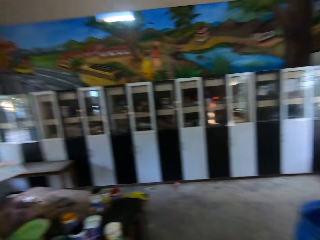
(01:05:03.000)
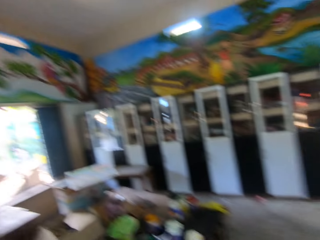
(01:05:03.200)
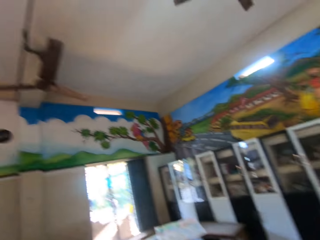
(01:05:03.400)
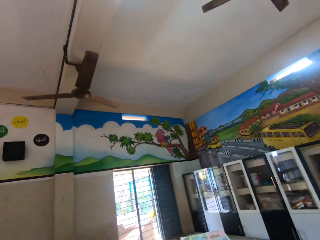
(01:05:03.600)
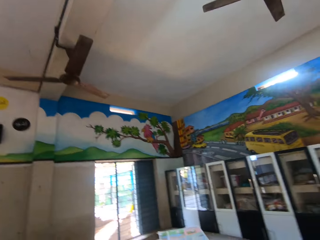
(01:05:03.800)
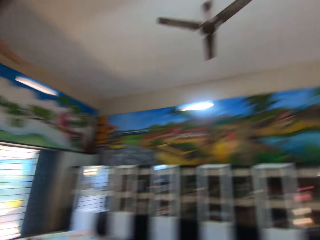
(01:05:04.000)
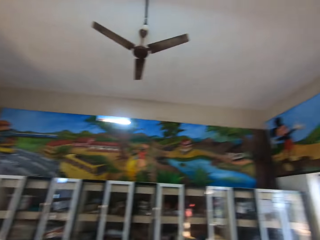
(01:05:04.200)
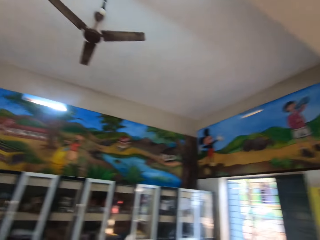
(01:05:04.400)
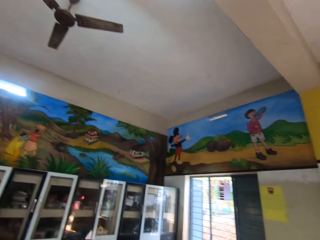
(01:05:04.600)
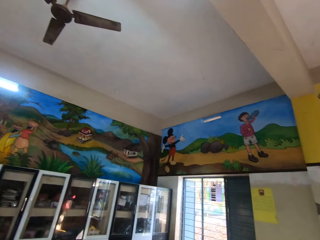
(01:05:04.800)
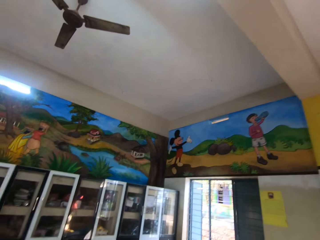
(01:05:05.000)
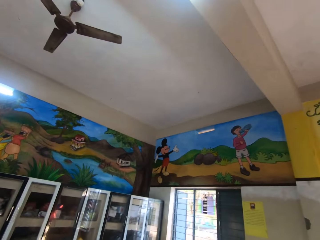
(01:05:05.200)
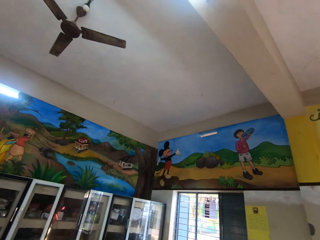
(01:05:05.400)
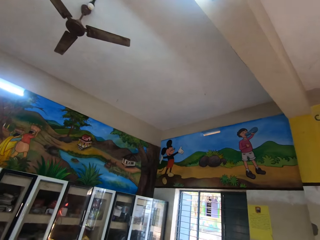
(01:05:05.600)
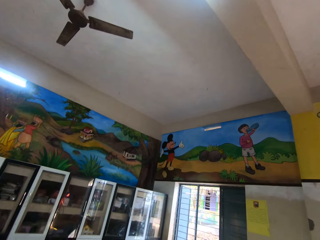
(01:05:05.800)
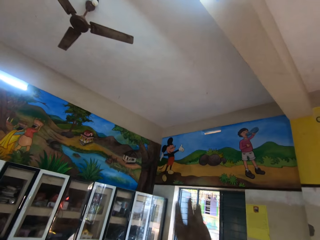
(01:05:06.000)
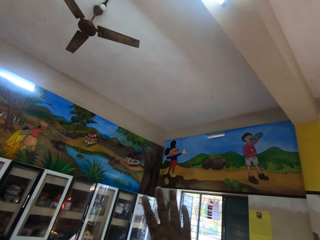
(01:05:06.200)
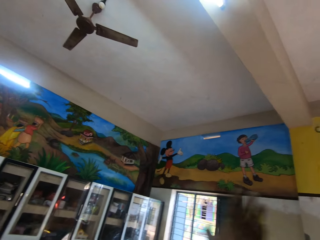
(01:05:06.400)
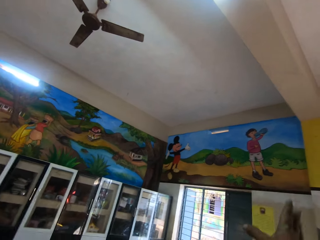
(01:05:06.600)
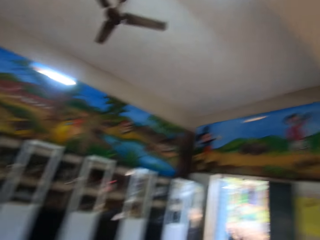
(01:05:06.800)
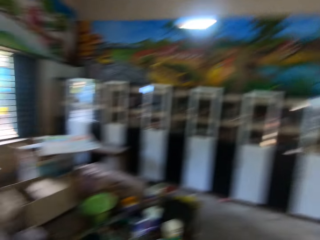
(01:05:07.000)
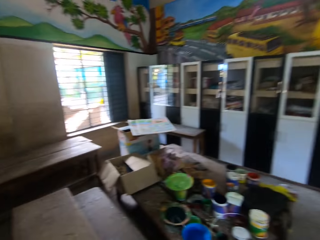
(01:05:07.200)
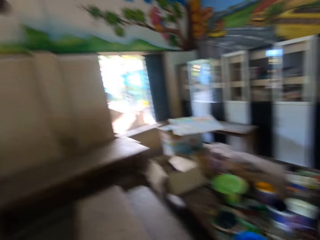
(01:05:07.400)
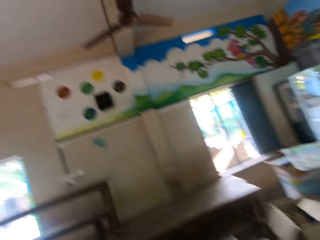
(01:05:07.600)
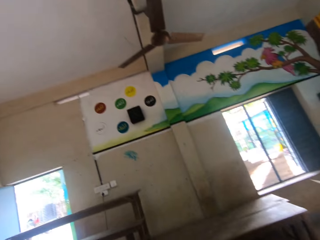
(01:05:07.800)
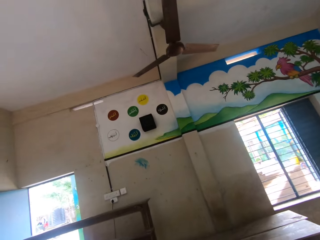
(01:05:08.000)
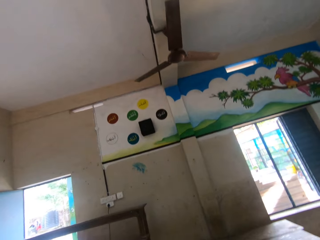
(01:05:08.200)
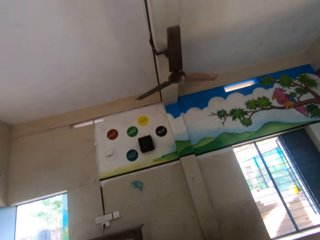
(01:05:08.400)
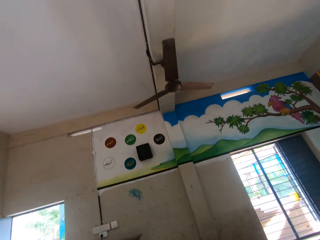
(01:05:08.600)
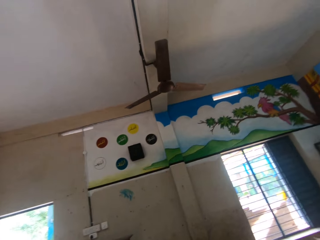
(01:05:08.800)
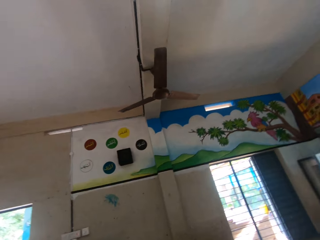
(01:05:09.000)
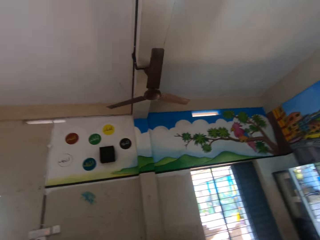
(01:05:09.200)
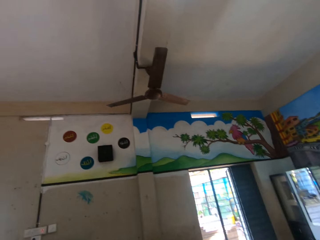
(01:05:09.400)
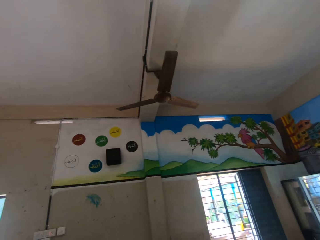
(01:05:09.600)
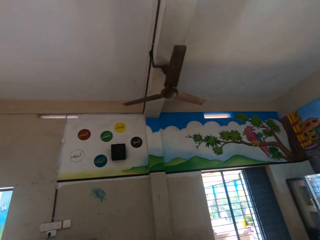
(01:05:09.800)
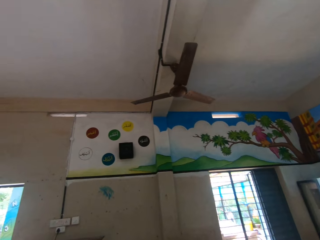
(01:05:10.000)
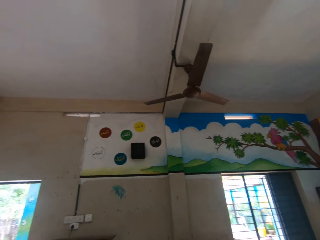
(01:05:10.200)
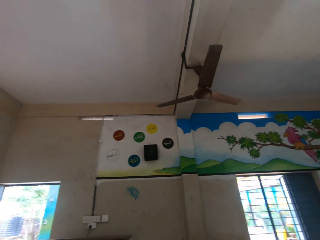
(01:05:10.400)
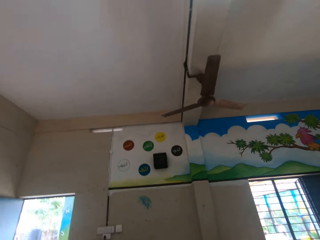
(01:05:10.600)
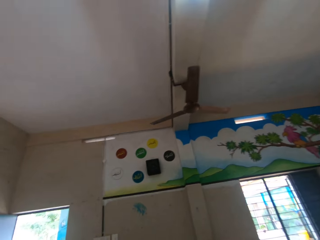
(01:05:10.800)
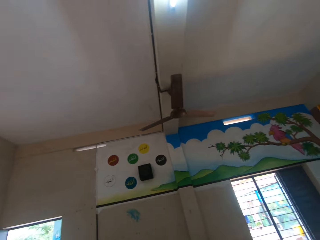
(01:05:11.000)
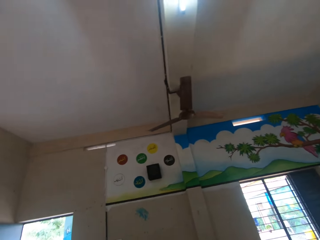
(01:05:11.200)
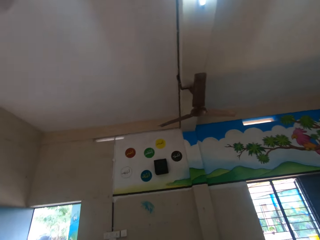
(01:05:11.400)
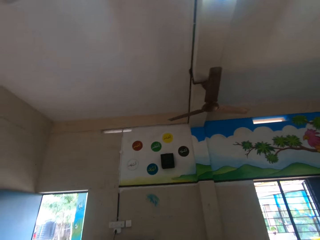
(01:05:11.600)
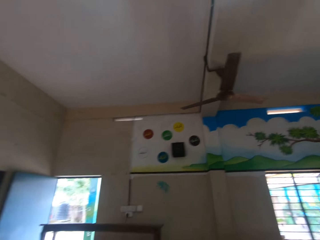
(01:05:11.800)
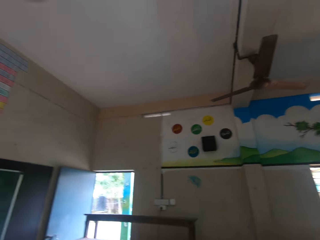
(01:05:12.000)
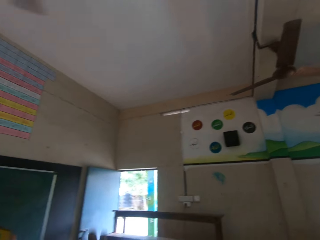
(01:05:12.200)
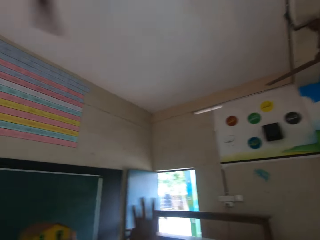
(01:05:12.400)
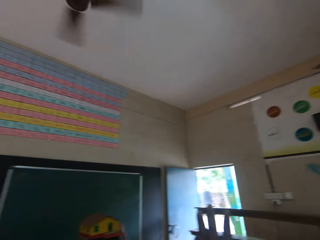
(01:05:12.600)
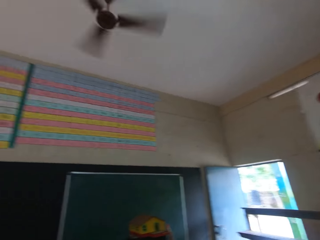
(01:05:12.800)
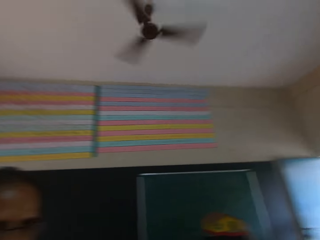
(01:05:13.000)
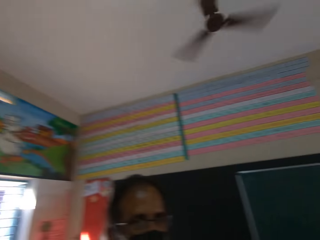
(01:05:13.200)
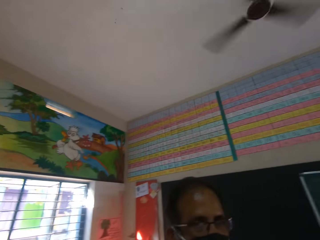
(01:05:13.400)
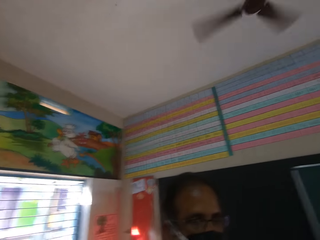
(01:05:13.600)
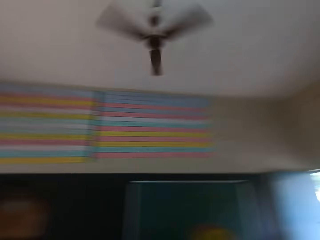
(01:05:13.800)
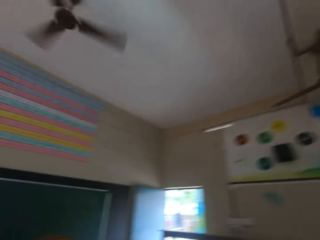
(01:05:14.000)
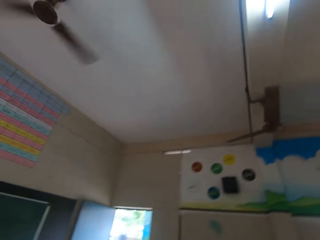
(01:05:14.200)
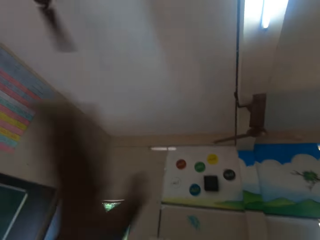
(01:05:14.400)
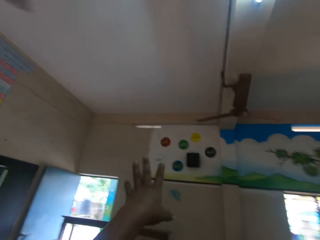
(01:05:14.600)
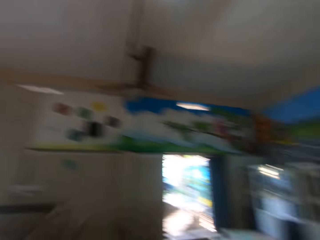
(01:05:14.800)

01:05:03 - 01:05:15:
The camera wearer makes gestures. They stare around the room. They make gestures.

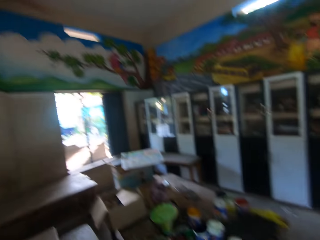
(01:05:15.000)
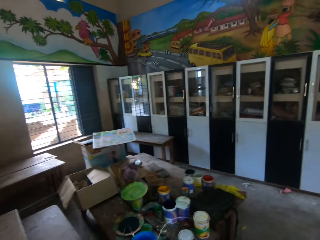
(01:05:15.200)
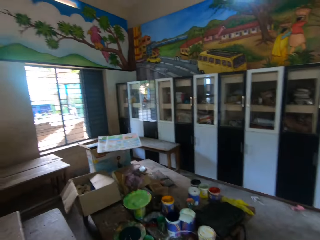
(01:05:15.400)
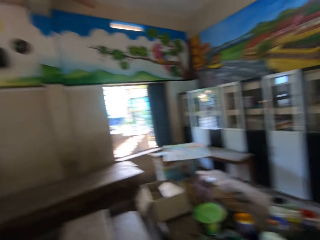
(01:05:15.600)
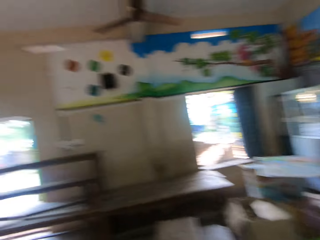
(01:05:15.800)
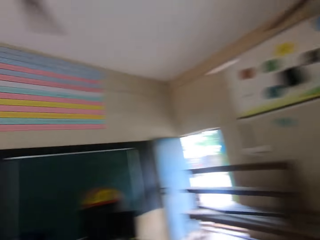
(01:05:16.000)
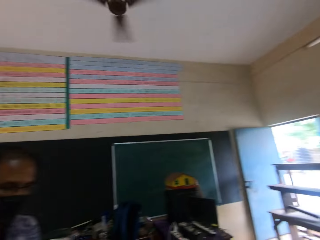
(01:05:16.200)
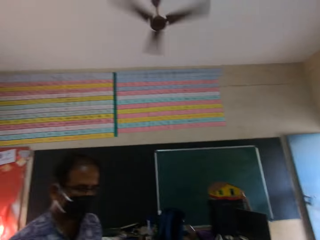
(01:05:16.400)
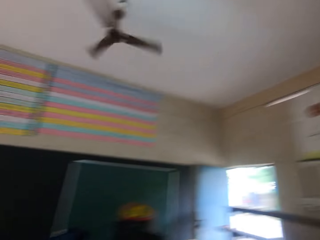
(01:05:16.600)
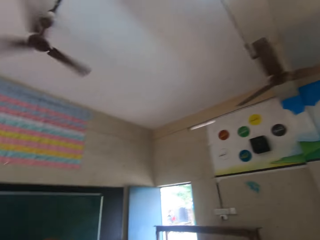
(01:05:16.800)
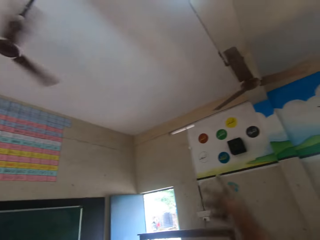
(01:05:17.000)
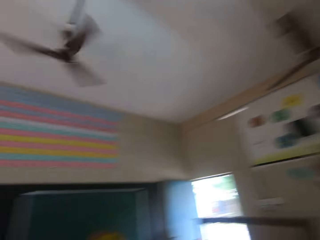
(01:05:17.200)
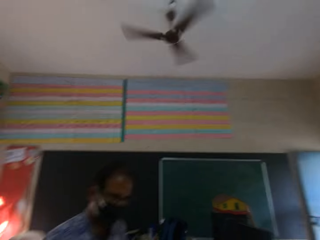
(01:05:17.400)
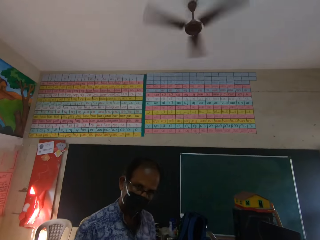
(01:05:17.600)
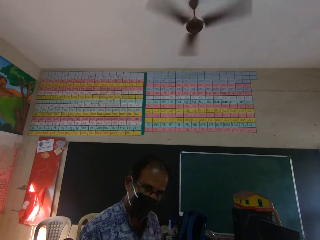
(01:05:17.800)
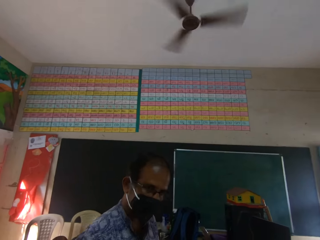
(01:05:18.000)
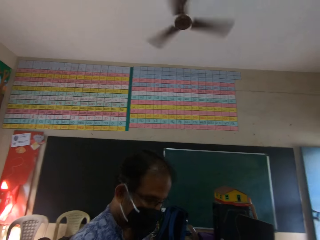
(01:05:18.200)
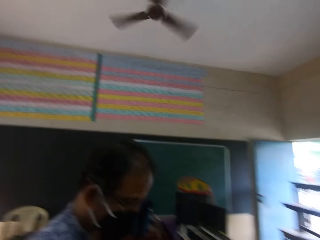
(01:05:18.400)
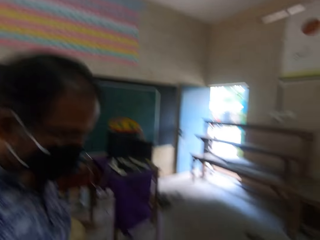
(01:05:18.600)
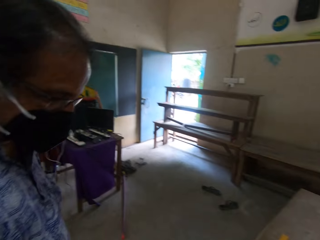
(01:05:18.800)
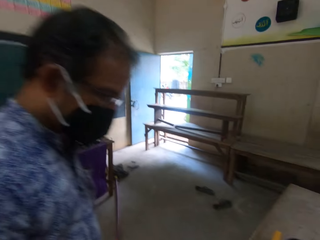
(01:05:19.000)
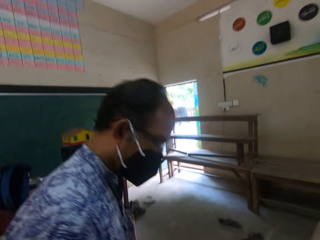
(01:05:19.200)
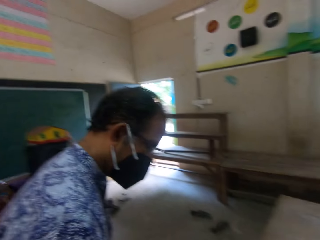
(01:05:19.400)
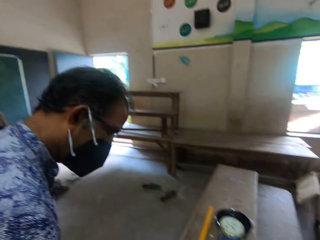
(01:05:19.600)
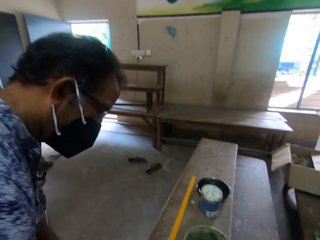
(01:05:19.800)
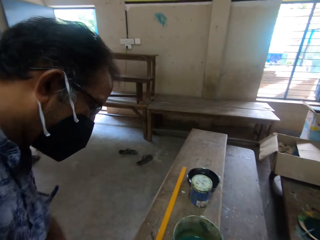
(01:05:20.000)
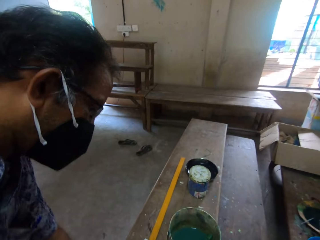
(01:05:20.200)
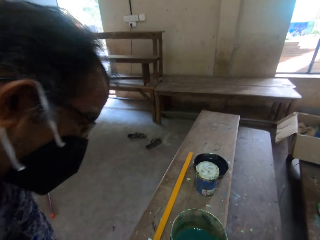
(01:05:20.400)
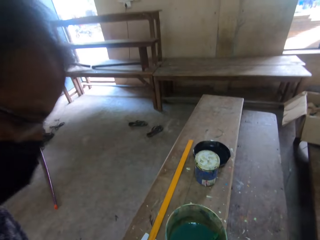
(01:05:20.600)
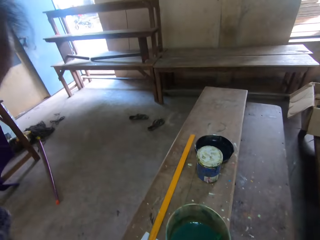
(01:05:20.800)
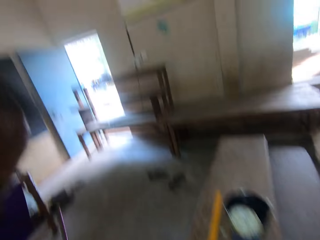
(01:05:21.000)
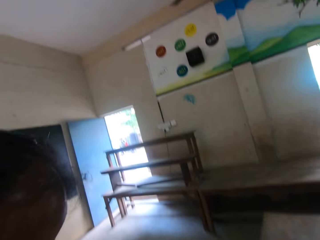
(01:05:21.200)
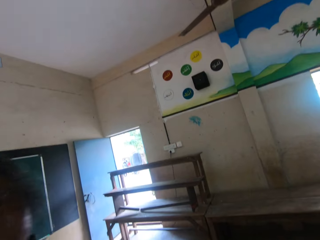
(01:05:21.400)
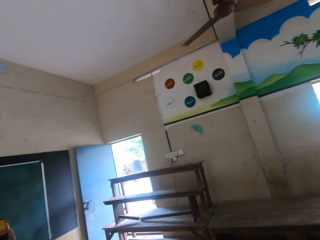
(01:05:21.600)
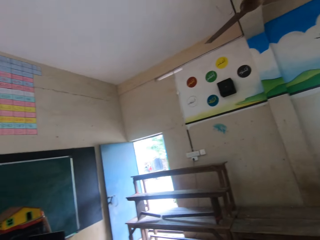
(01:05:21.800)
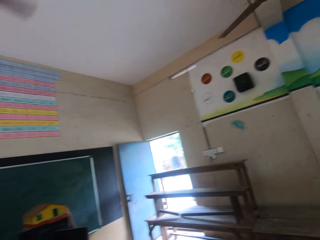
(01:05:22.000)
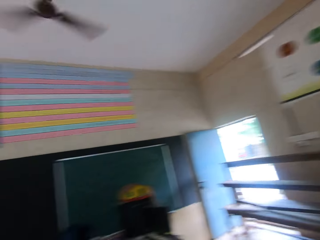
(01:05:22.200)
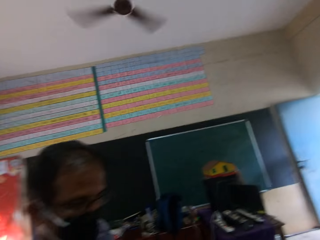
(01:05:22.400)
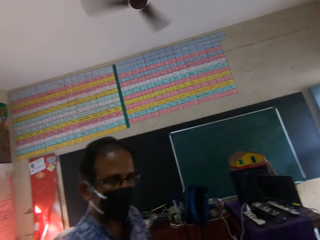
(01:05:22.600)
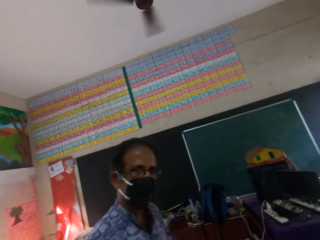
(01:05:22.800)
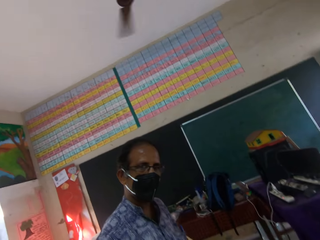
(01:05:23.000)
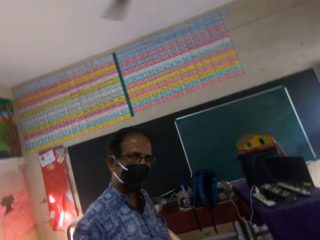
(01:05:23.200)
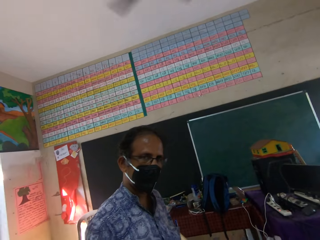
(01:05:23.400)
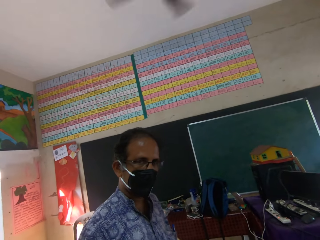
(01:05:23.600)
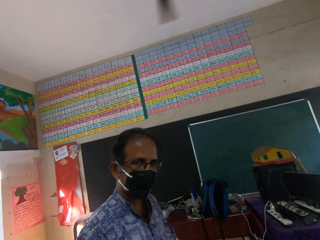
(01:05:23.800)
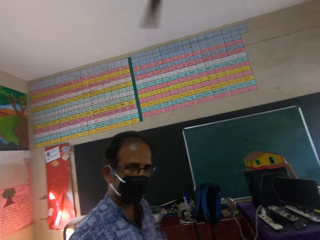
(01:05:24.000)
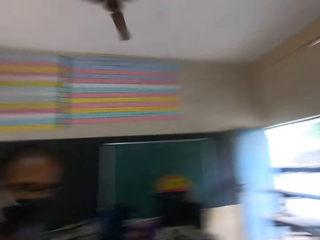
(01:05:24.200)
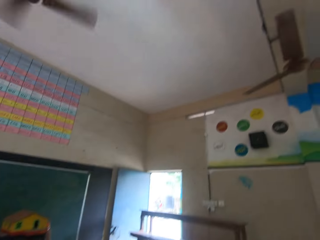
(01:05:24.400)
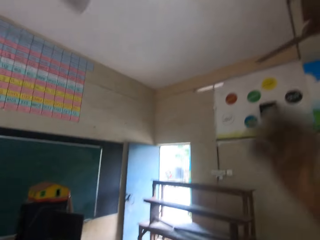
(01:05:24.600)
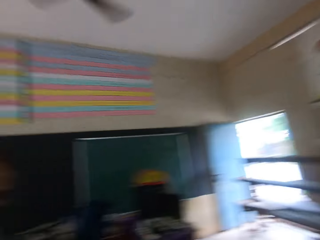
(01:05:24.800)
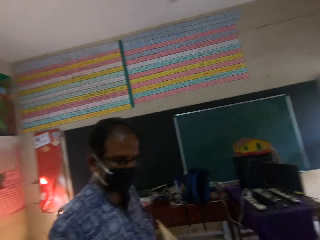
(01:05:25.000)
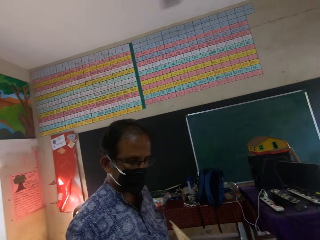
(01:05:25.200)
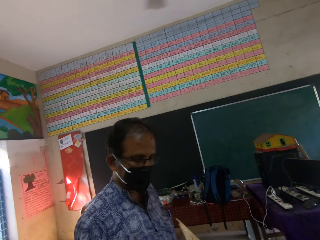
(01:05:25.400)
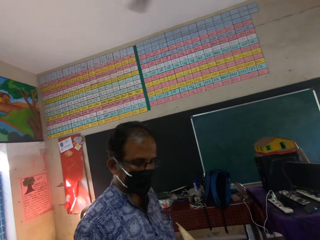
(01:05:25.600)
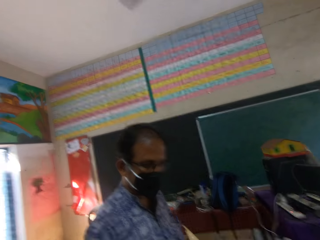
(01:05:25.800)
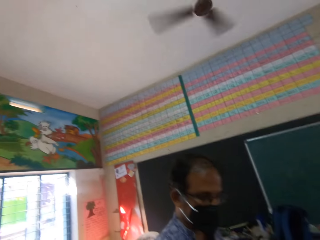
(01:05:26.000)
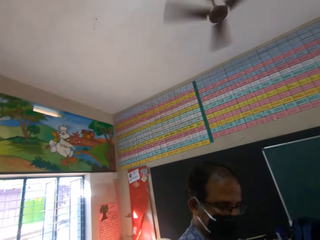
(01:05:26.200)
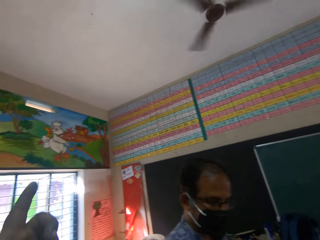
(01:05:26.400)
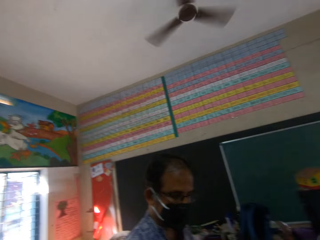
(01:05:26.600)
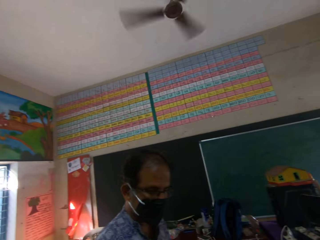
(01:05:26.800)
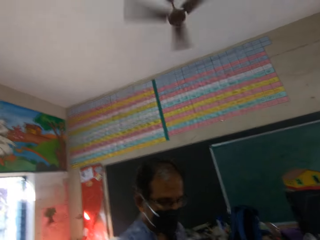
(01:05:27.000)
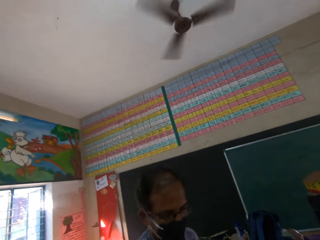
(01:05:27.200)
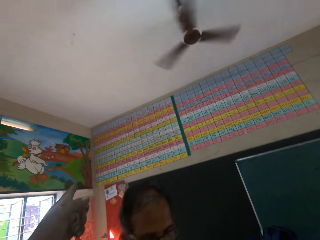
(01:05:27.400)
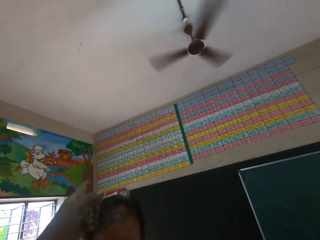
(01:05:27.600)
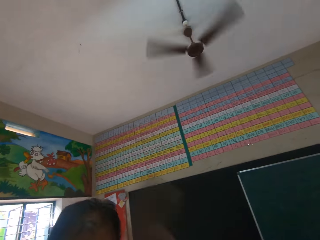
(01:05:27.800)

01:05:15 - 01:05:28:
The camera wearer stares around the room. A man walks around the room. The camera wearer makes gestures. They stare around the room.
